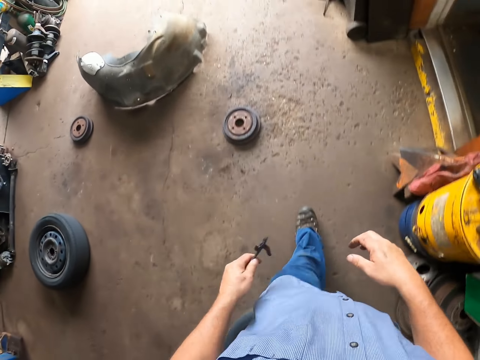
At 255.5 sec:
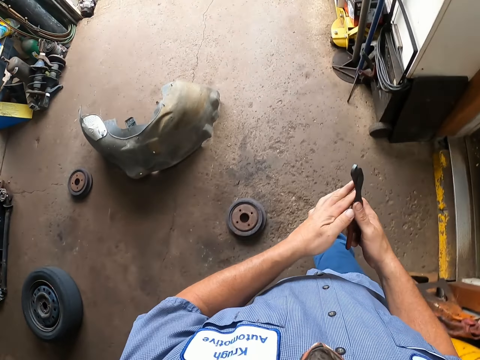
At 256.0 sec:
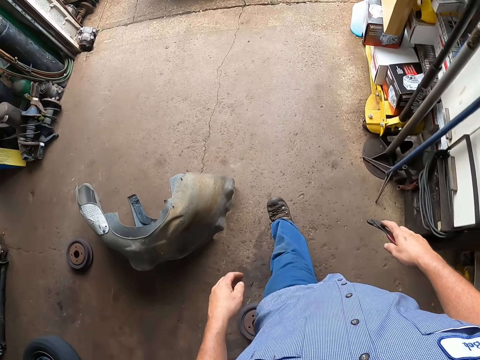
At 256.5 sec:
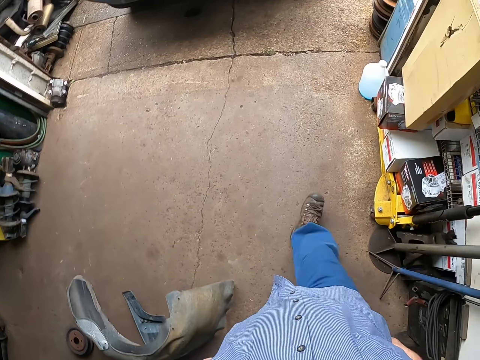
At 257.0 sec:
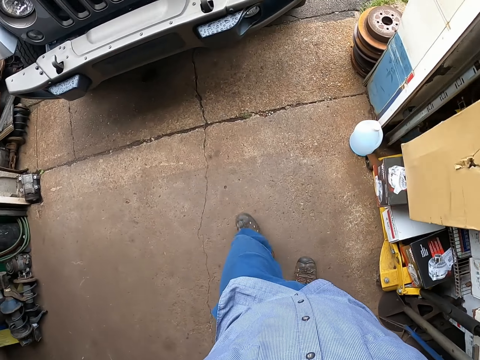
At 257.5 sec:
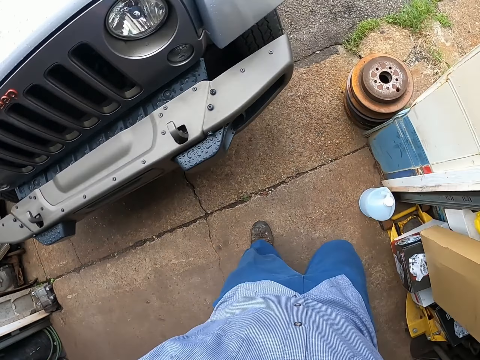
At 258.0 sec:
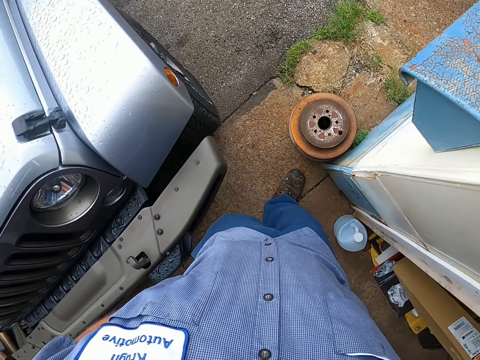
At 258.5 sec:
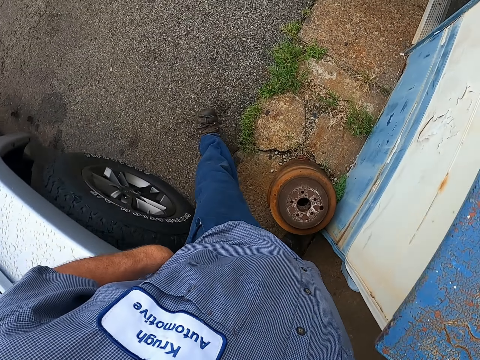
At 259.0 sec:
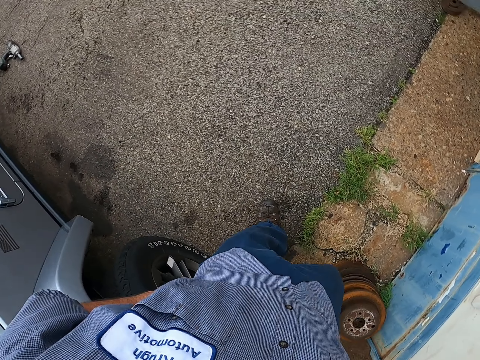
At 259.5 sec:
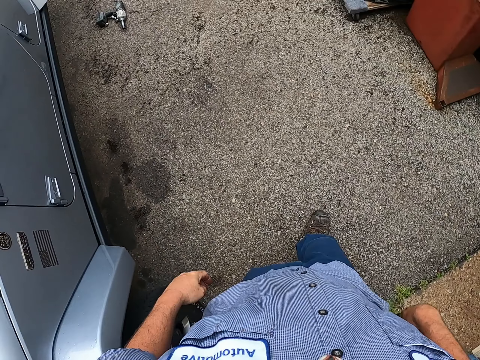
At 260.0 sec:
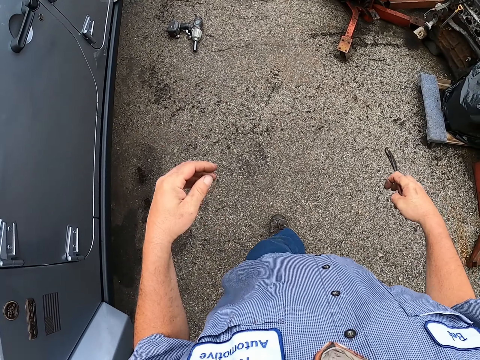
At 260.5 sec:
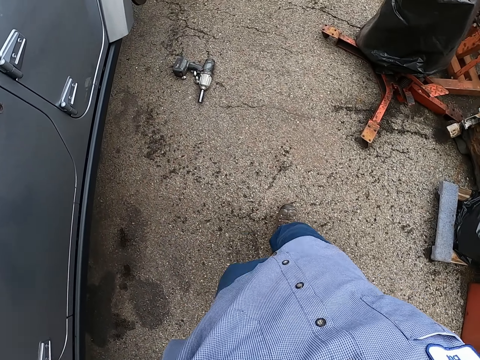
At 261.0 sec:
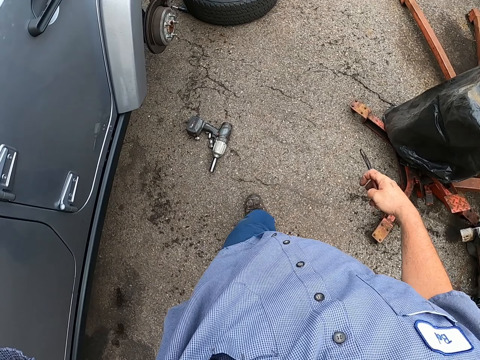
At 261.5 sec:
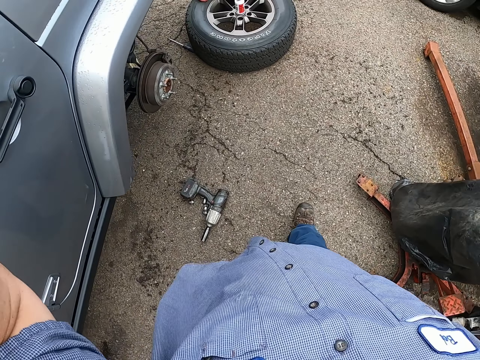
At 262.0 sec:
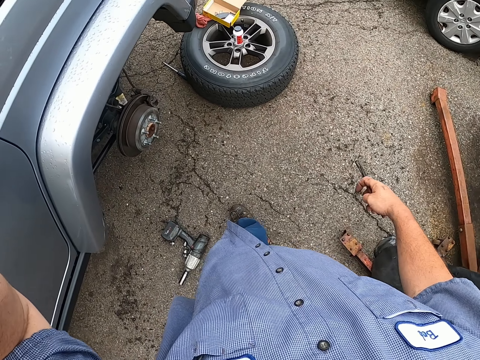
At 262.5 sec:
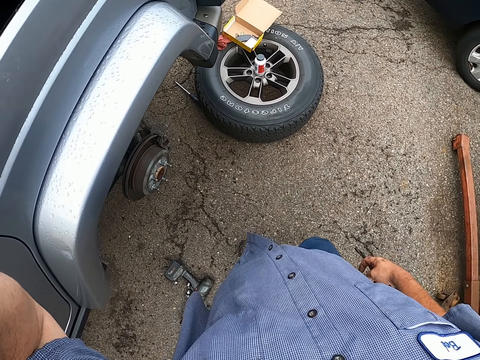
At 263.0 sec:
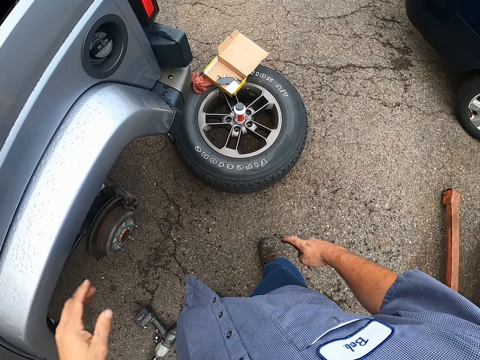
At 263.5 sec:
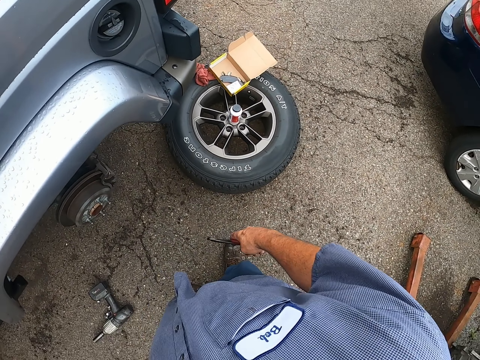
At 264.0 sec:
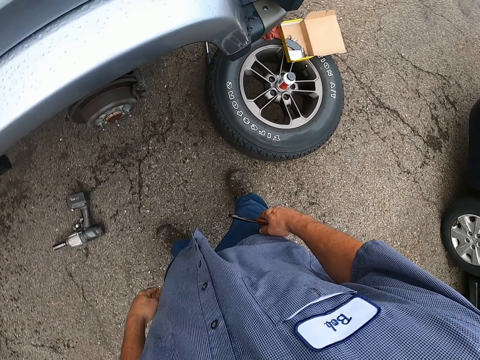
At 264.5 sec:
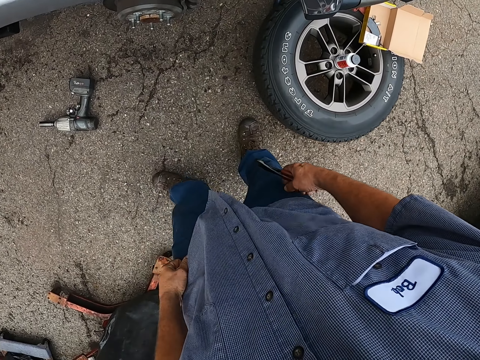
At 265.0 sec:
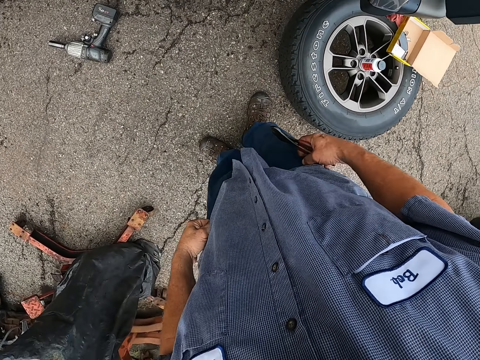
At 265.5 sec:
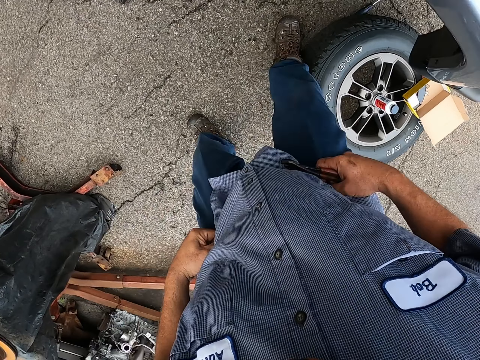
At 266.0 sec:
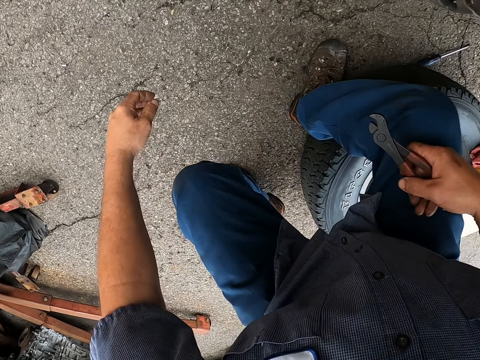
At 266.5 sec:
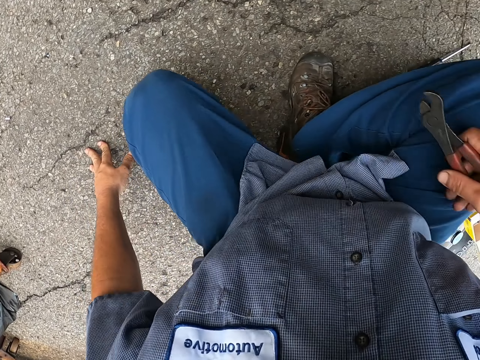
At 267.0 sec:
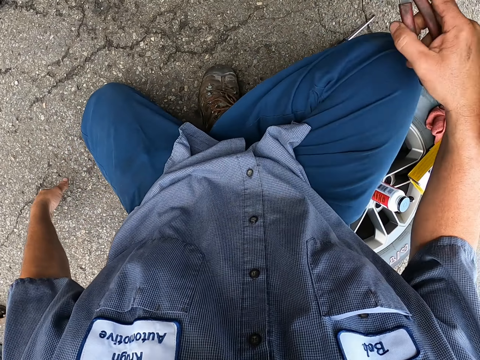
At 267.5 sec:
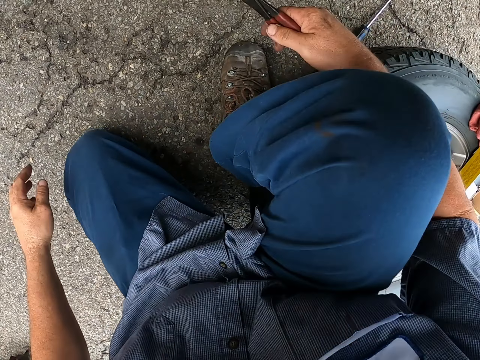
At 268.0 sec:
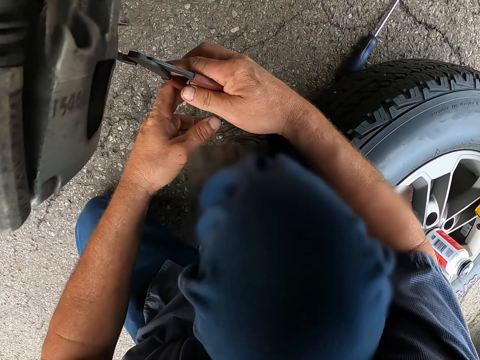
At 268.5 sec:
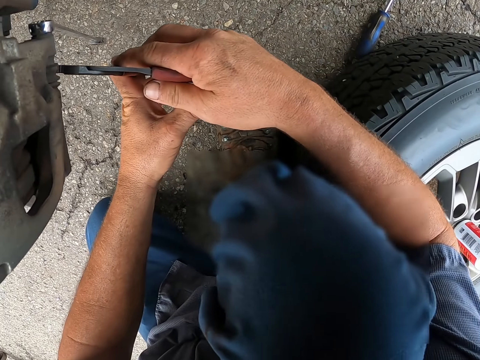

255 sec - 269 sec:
The camera wearer puts a hand up. They put the hand down. They bend down. They kneel on the ground with one leg.

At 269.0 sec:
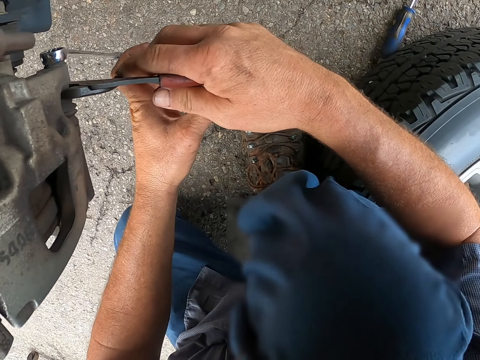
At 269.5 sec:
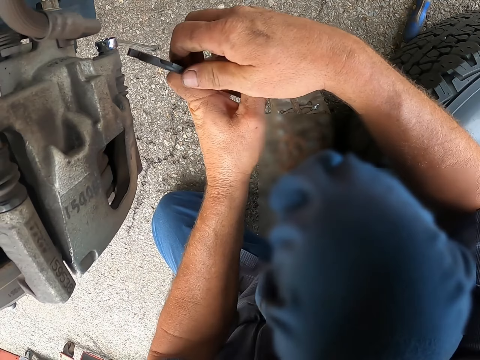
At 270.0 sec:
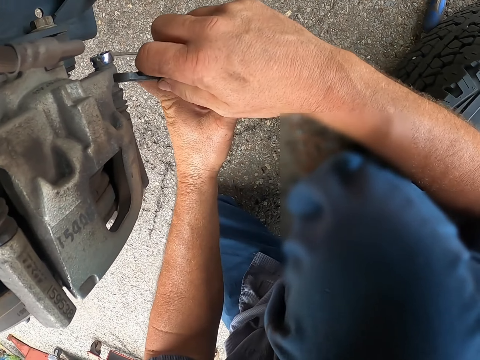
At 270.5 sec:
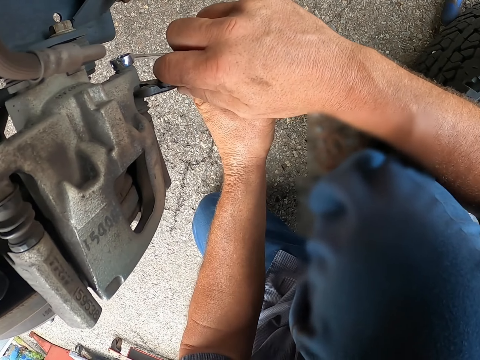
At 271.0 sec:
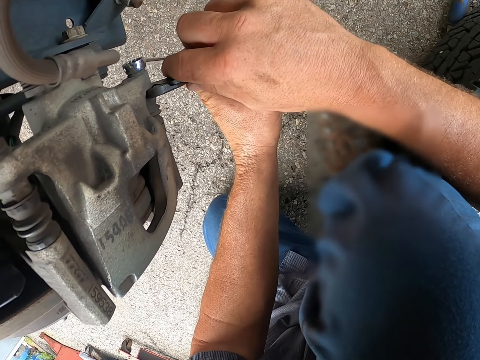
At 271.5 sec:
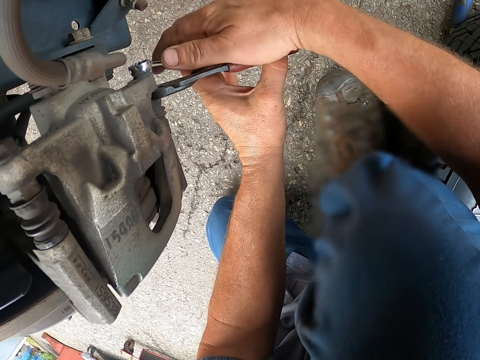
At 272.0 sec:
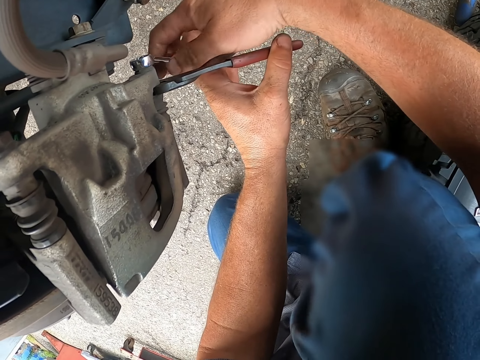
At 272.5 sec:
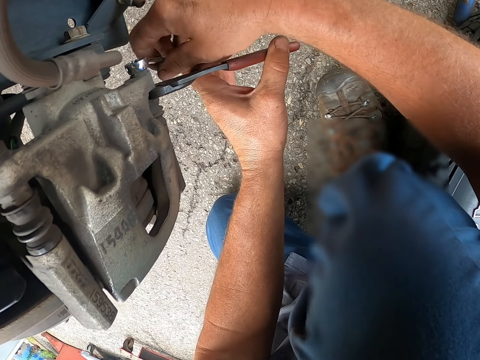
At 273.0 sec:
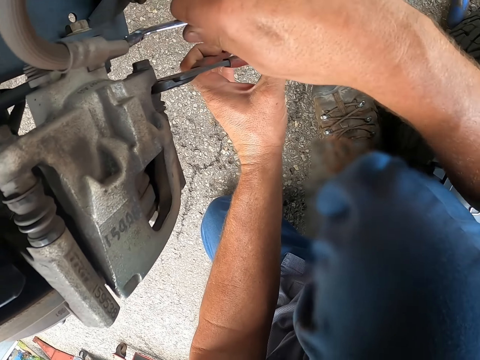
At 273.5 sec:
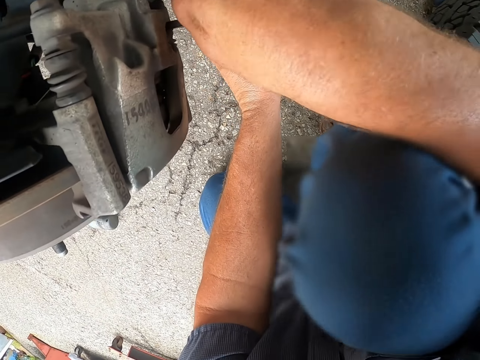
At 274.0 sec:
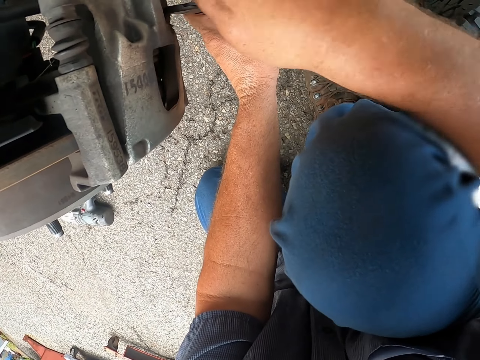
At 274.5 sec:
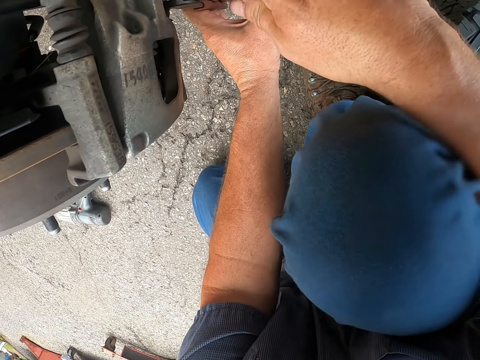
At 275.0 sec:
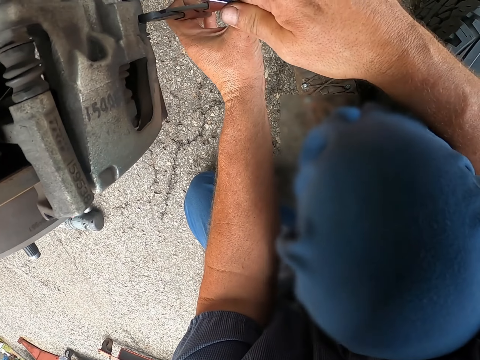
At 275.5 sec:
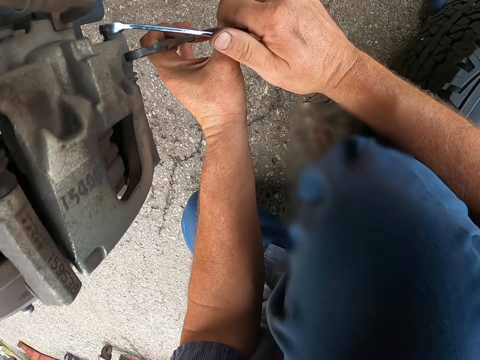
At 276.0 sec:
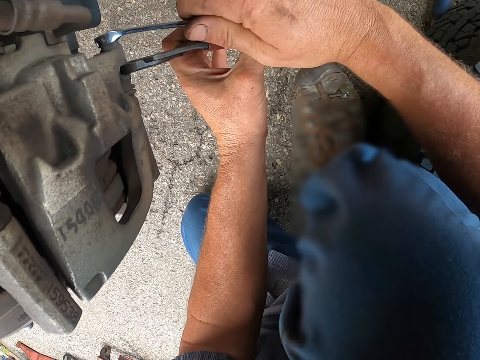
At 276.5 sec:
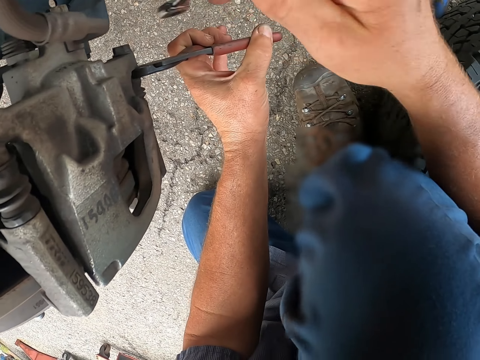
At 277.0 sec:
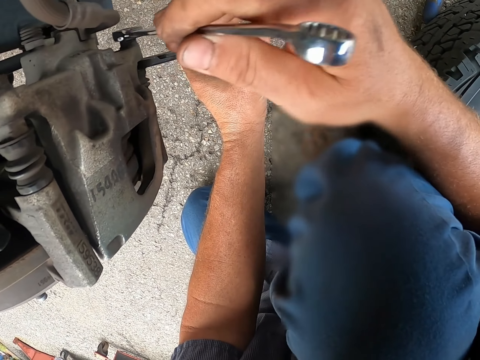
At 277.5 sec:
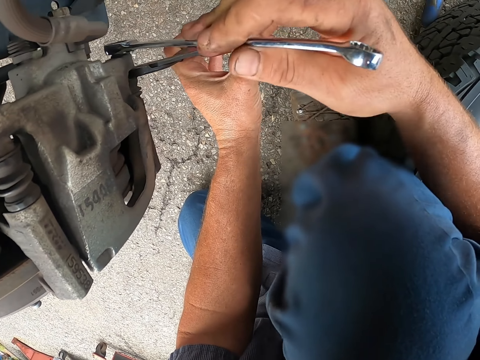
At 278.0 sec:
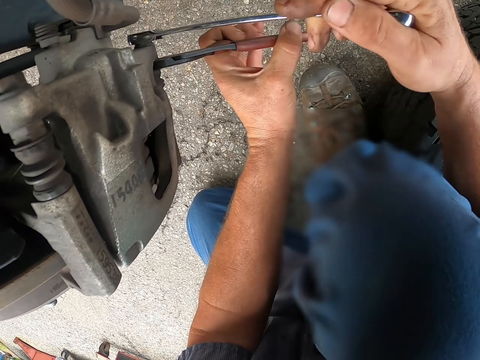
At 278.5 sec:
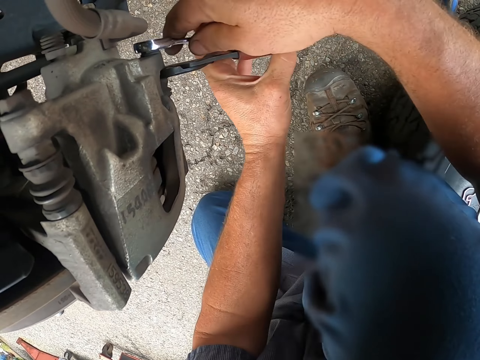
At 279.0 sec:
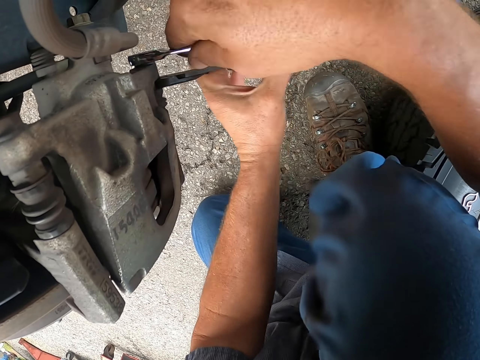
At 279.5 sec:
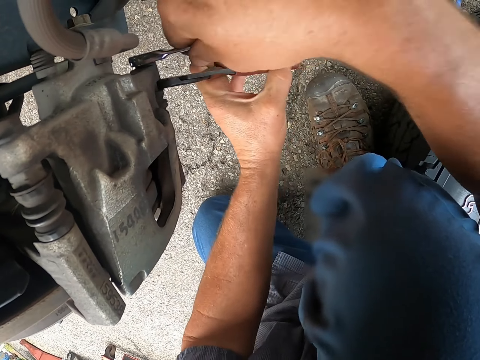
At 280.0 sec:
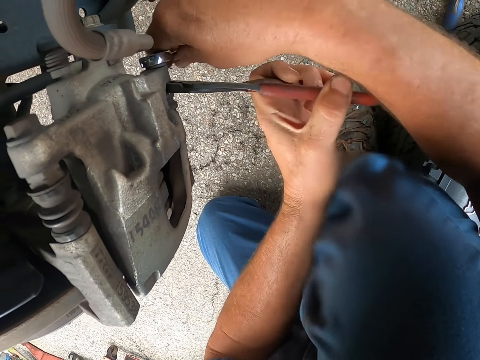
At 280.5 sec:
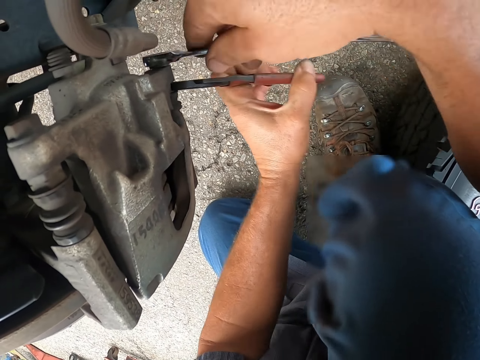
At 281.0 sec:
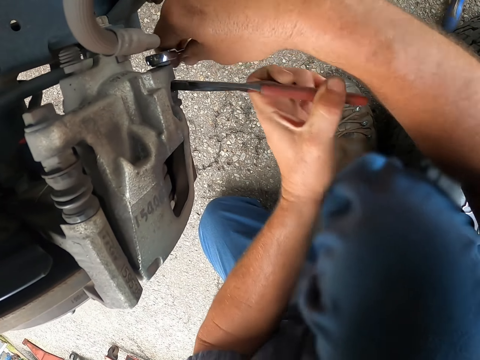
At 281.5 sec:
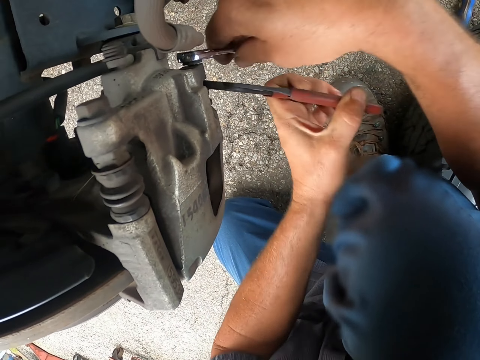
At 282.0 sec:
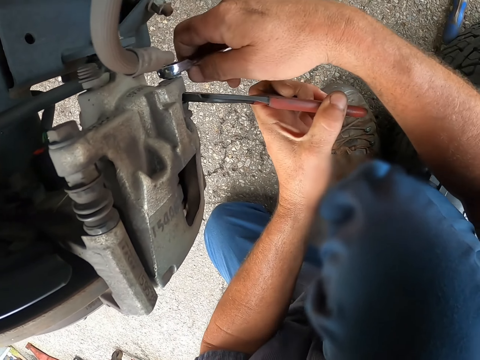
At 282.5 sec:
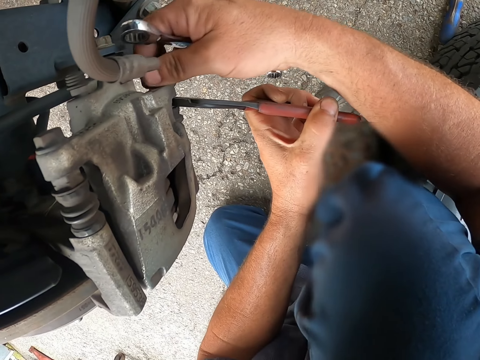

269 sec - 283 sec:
The camera wearer puts the pliers into the wheel caliper. They open something with the pliers. They remove the nut using the spanner. They open a bolt with the spanner.
